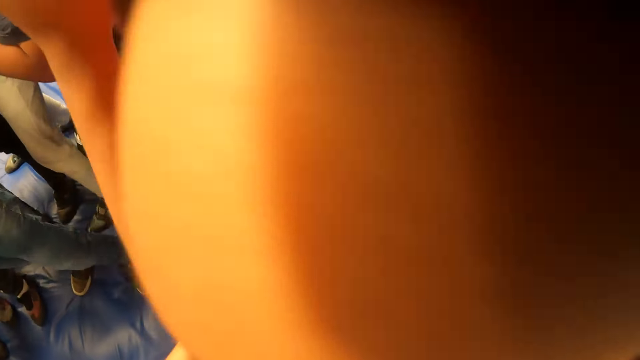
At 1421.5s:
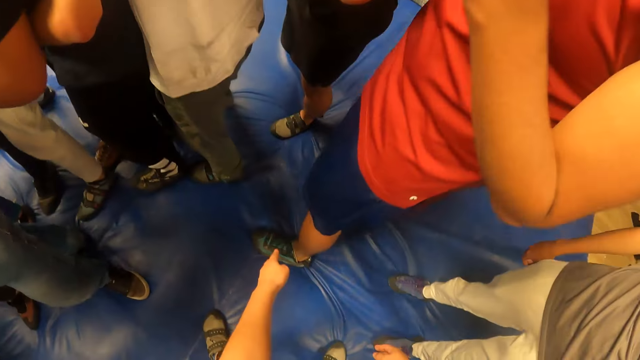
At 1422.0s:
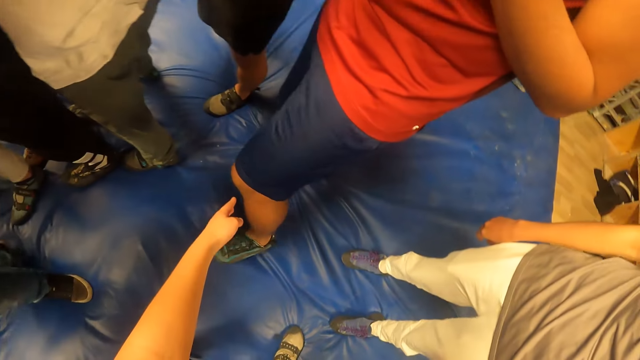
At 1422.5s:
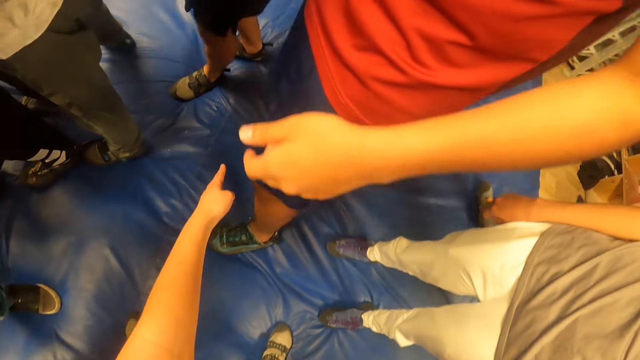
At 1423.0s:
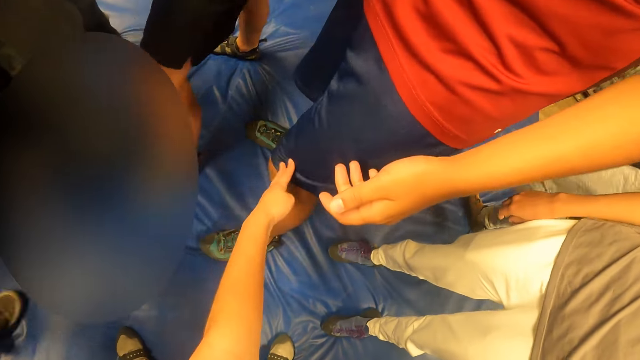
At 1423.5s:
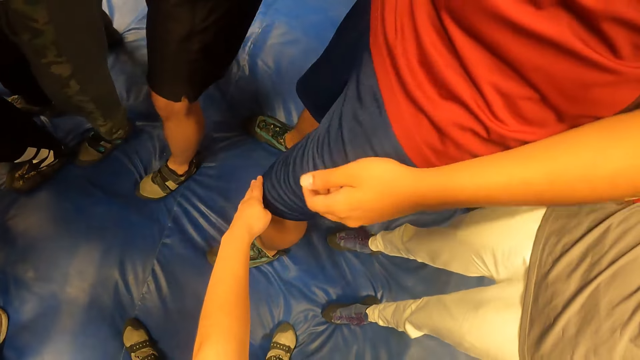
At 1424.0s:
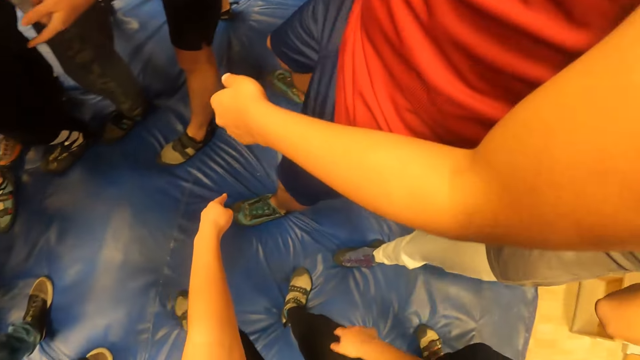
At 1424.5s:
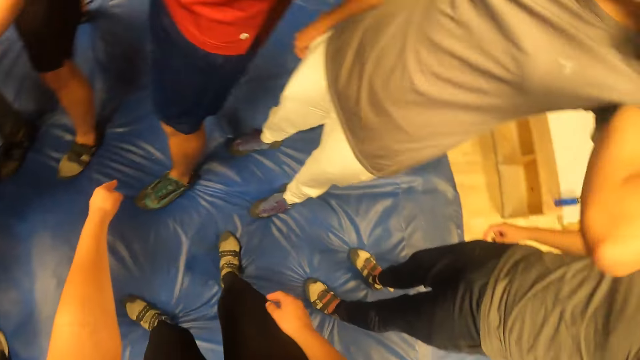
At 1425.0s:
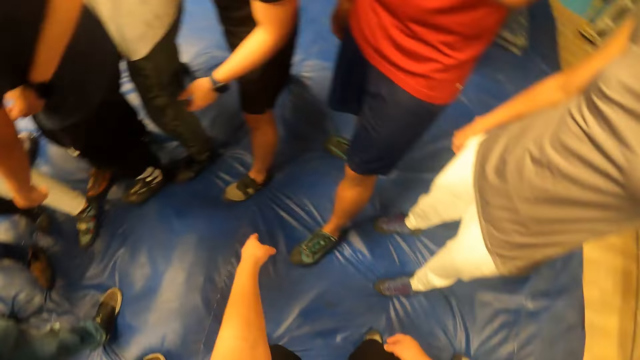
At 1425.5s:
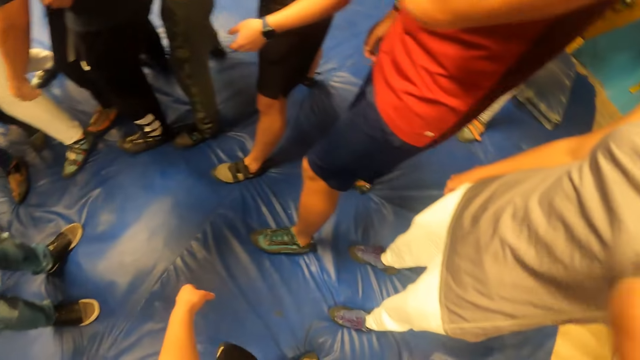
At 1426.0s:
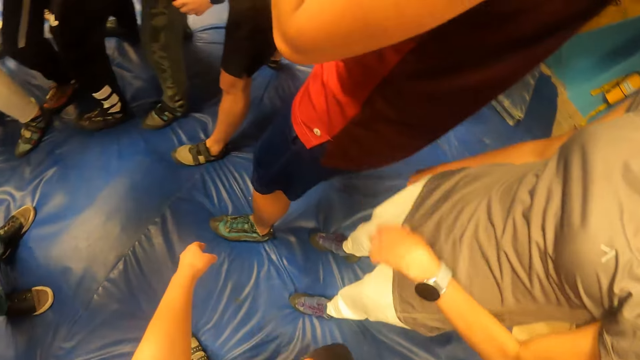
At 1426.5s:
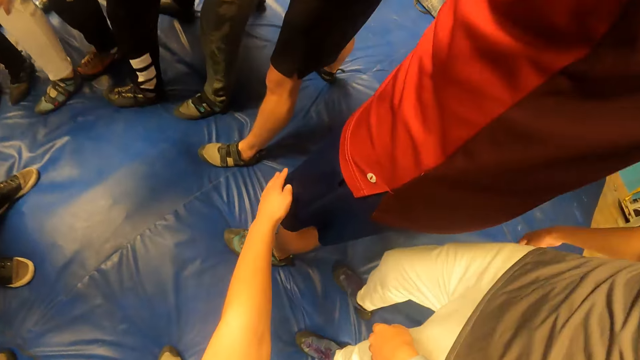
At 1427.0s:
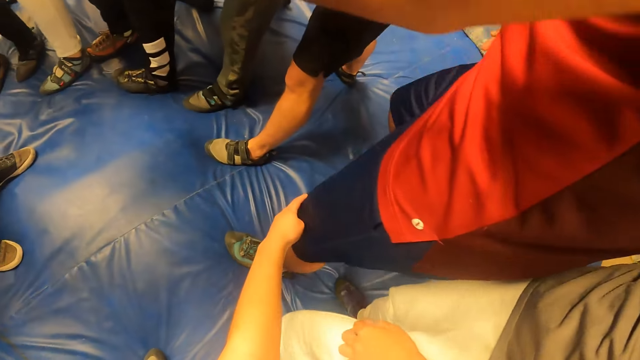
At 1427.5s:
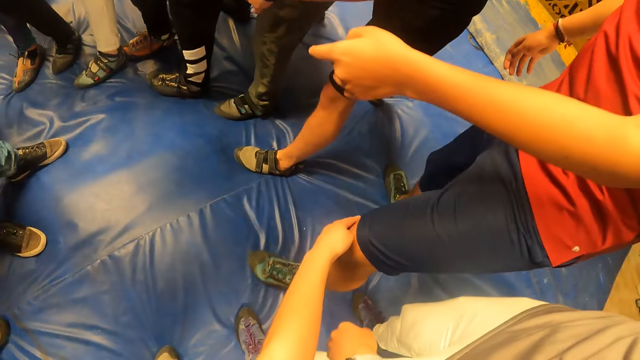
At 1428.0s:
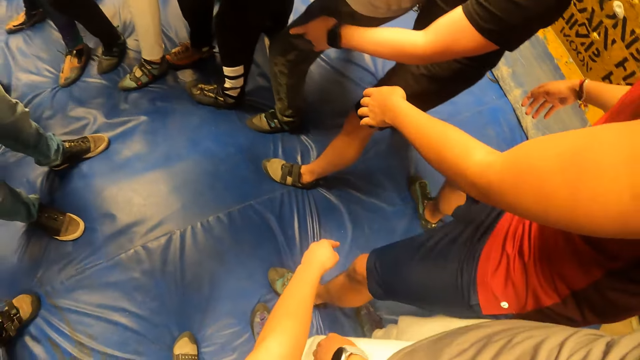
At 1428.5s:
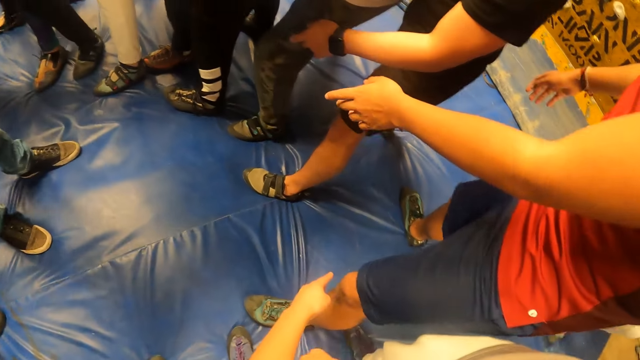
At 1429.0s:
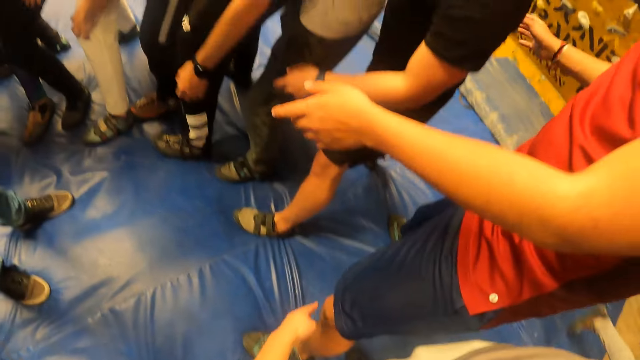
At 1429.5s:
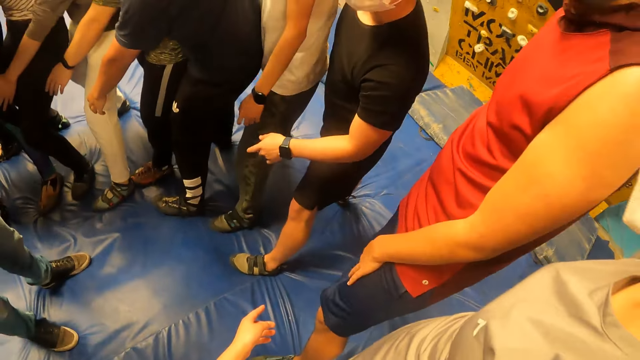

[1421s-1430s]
The camera wearer puts her left hand on a man's left knee. She lets go of the knee. She touches the knee of the man.

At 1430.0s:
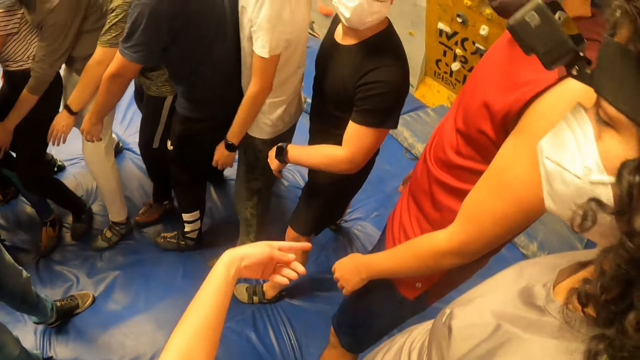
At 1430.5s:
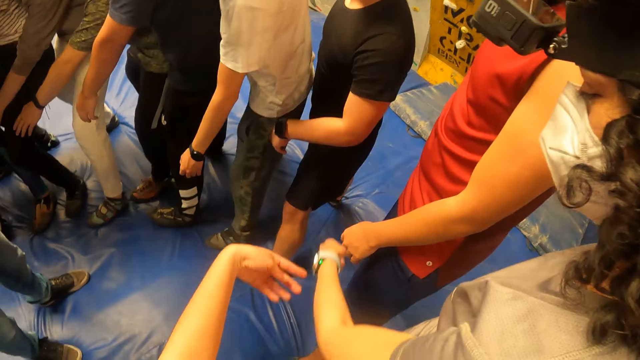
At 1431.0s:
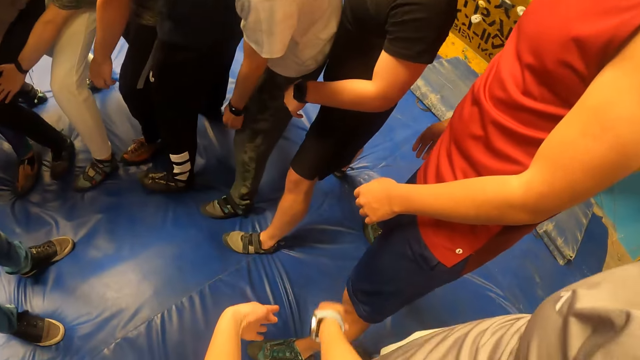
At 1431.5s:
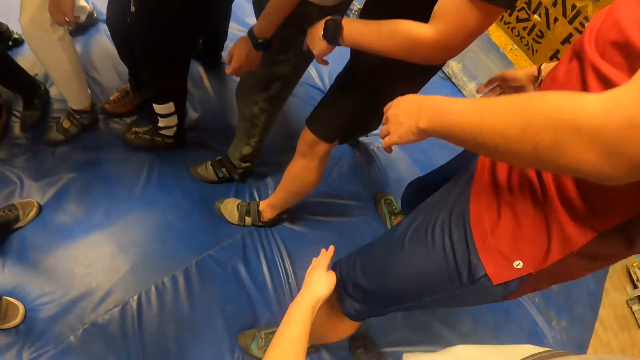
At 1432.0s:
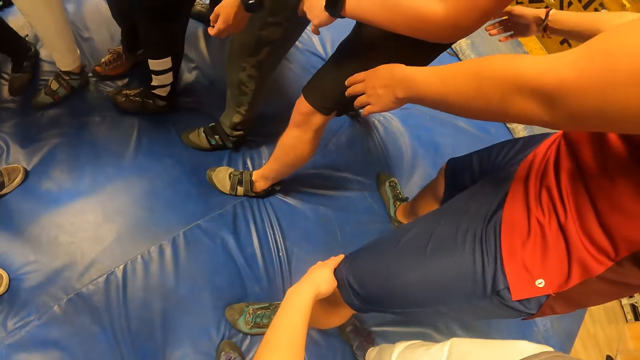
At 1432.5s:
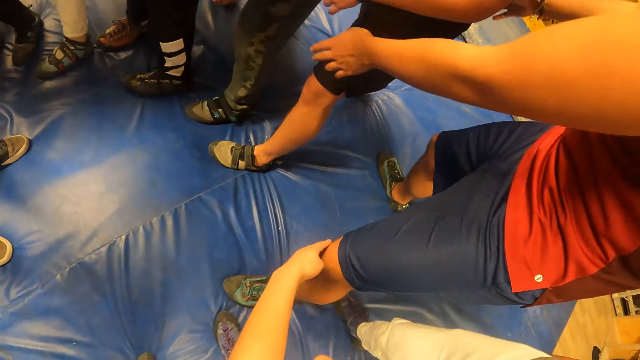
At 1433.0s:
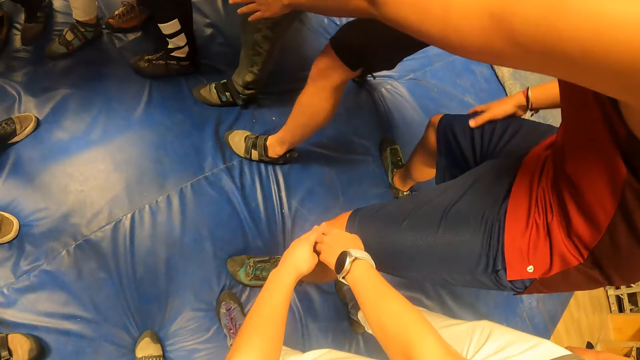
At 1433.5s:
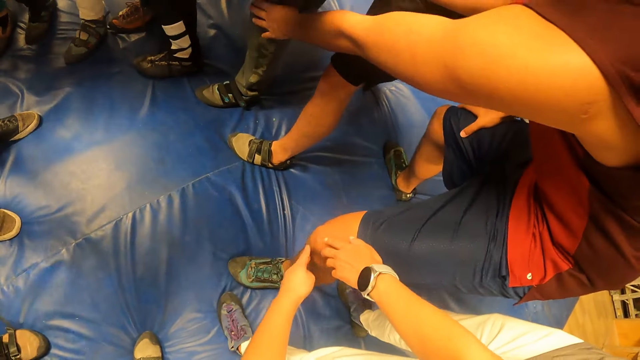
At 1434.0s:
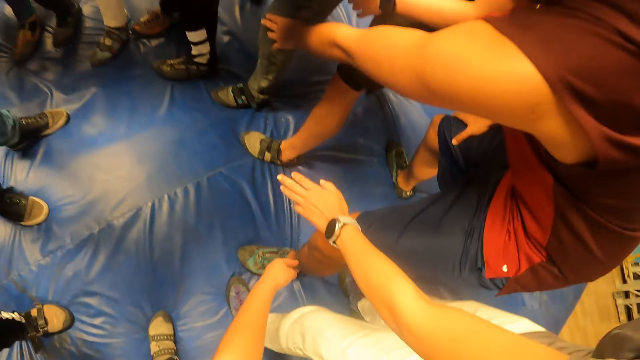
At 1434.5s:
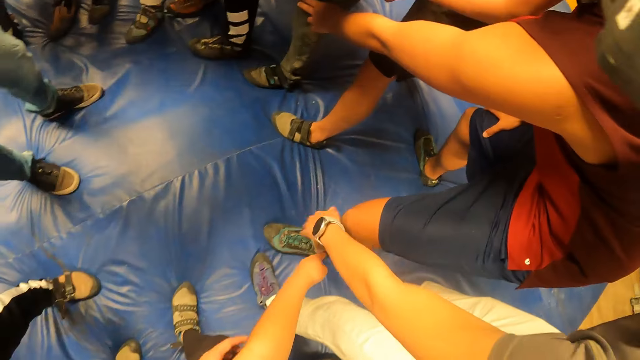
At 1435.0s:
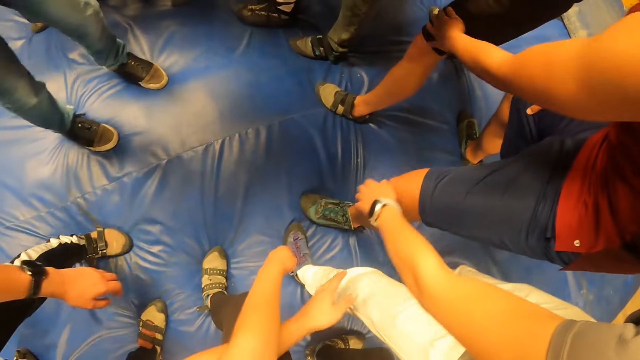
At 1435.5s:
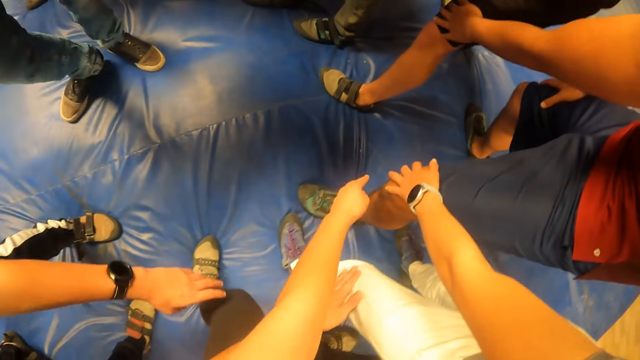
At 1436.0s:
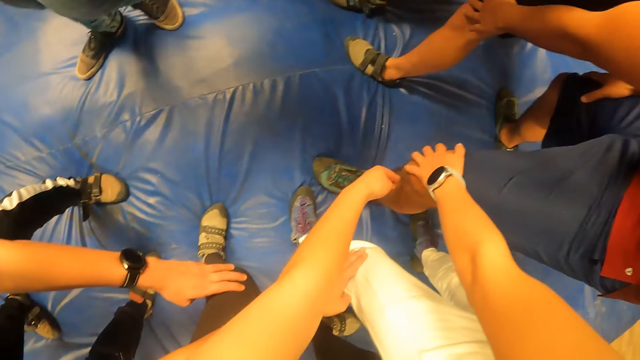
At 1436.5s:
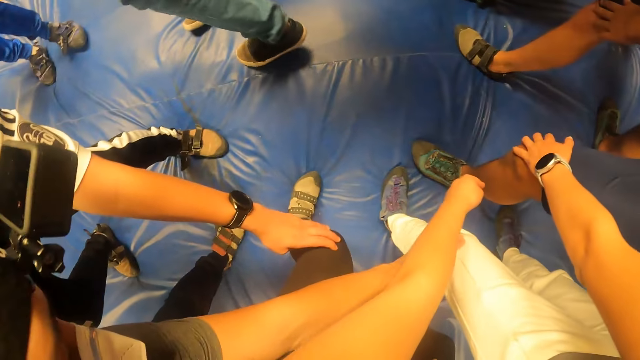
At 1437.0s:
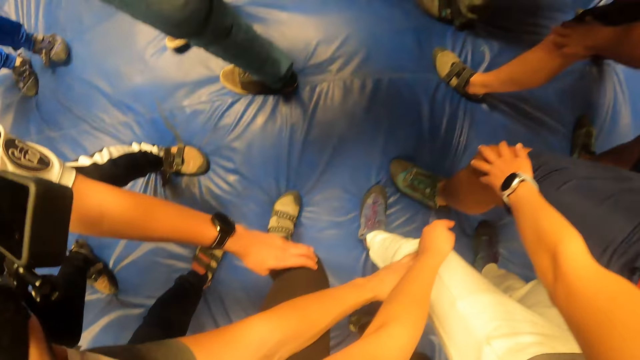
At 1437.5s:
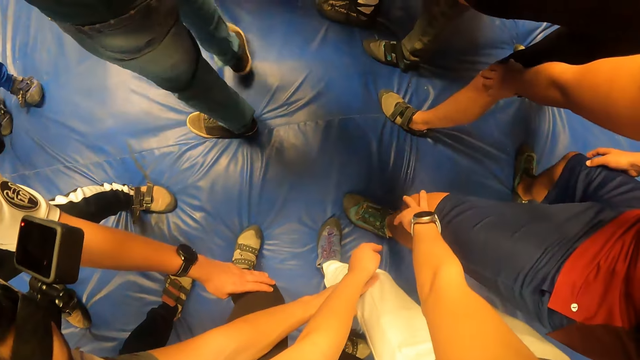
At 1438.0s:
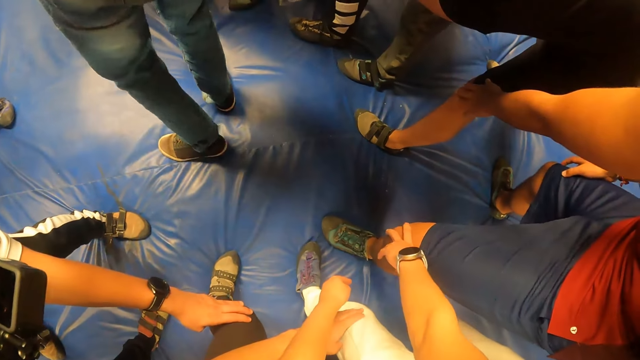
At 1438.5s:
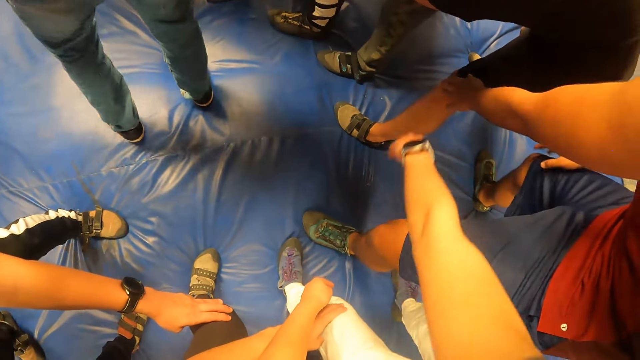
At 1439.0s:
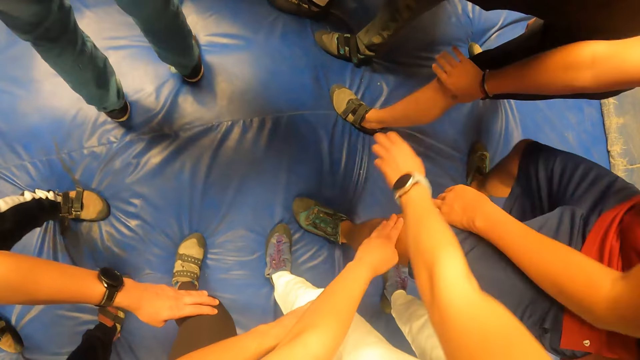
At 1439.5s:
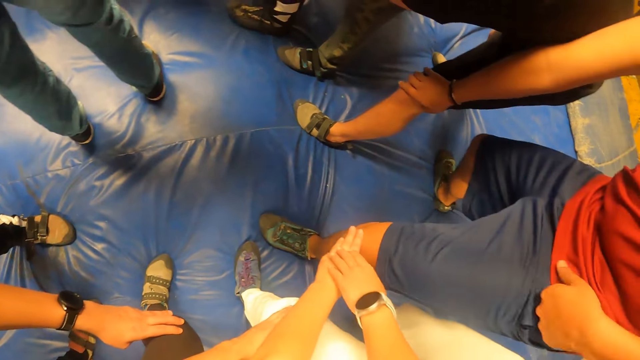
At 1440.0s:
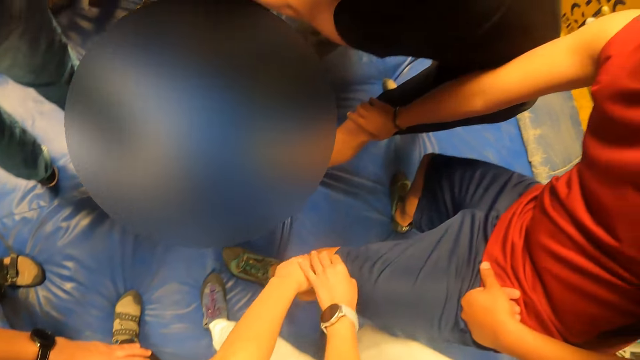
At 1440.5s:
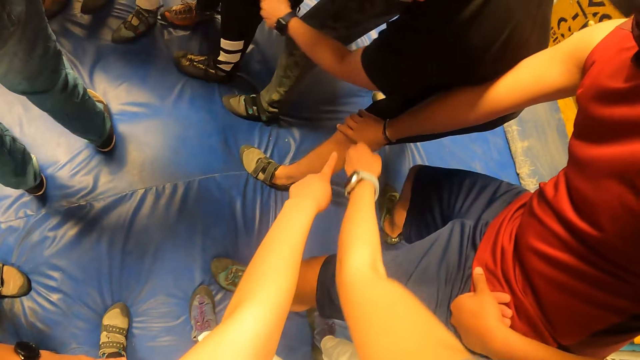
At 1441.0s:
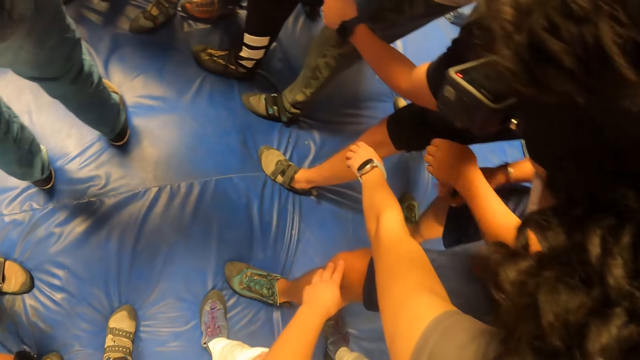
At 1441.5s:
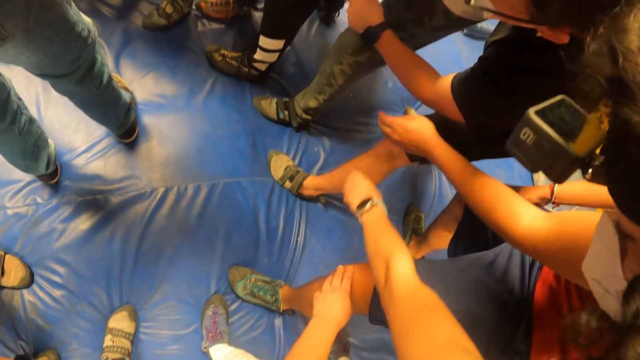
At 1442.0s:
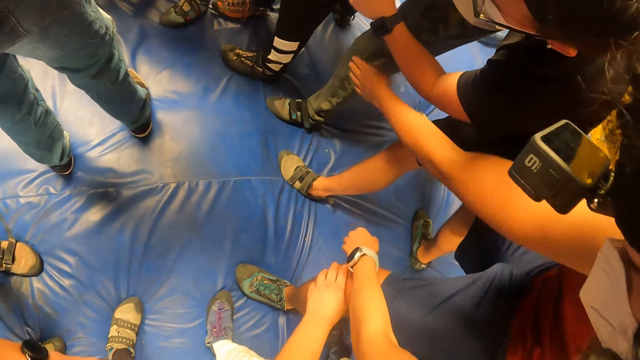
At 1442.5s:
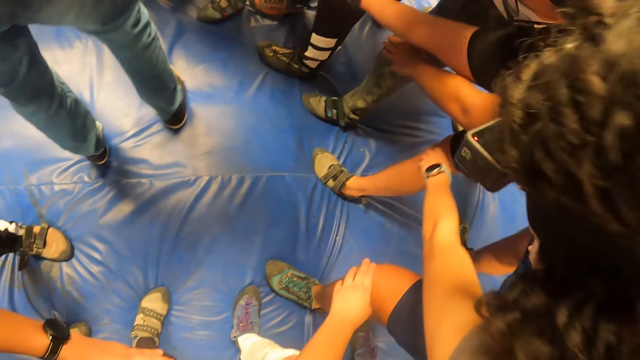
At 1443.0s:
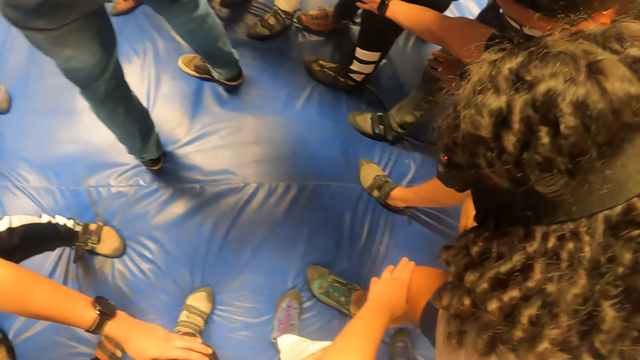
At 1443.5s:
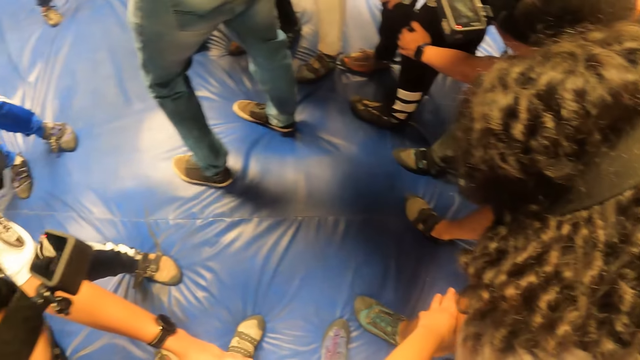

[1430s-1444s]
The camera wearer lets go of the knee. They touch the knee of a man. They let go of the knee. A man puts his left hand on the camera wearer's left knee. A woman puts her left hand on the camera wearer's left hand. The camera wearer touches the knee of the first man. They point at the knee of another man. They touch the knee of the first man.
